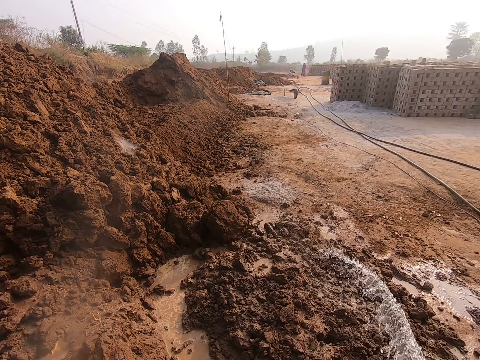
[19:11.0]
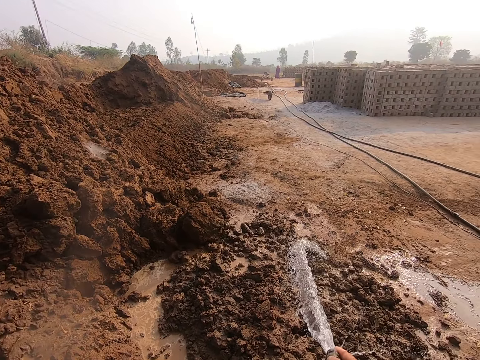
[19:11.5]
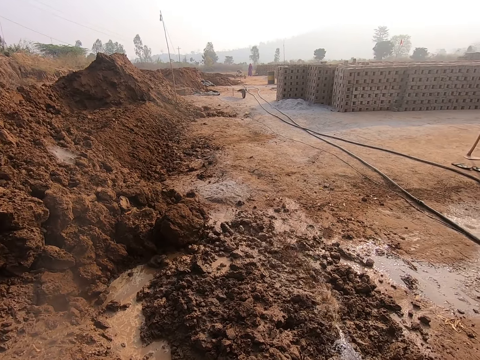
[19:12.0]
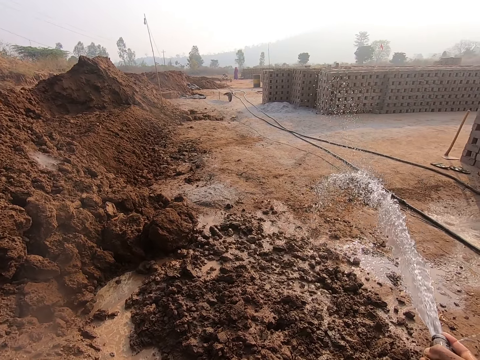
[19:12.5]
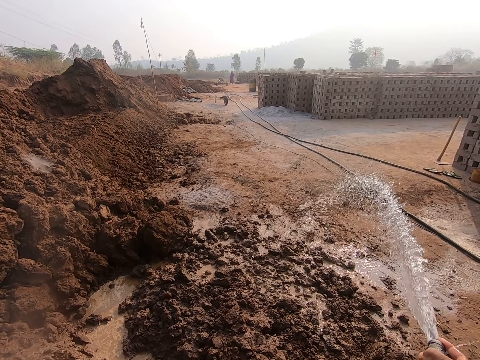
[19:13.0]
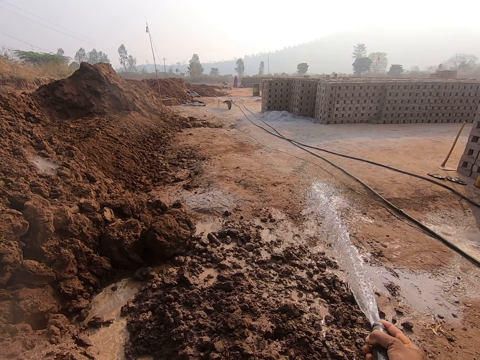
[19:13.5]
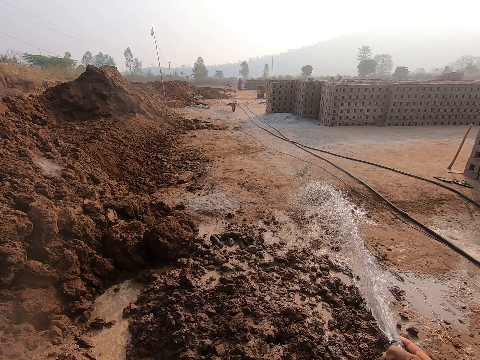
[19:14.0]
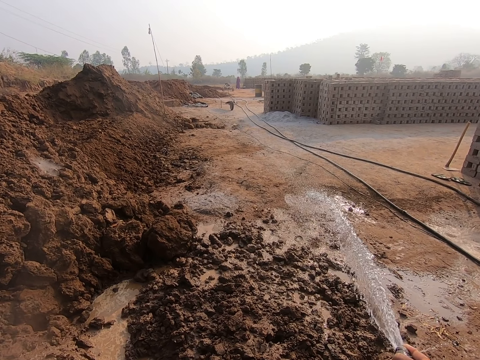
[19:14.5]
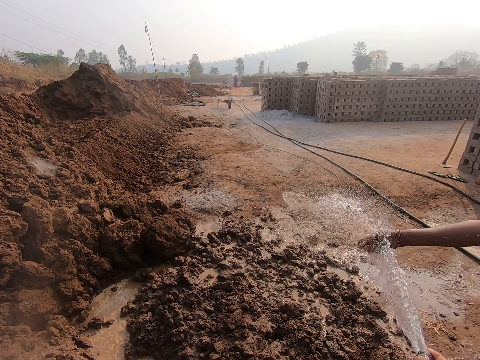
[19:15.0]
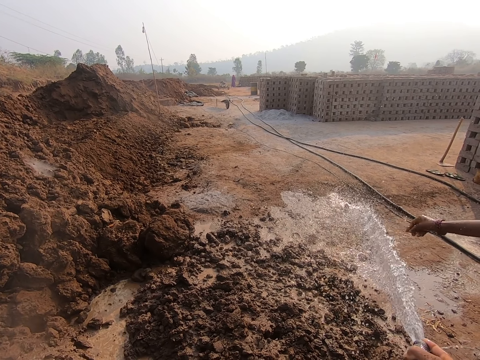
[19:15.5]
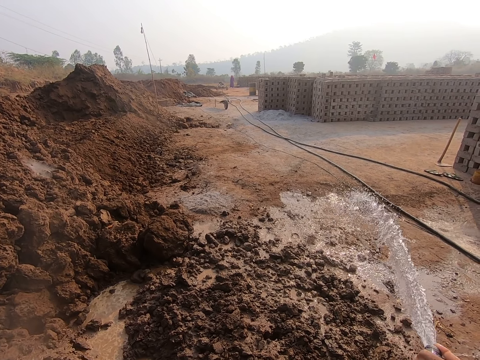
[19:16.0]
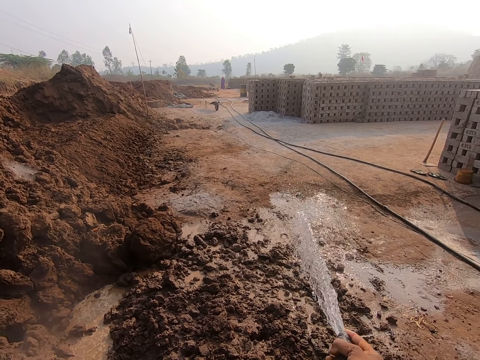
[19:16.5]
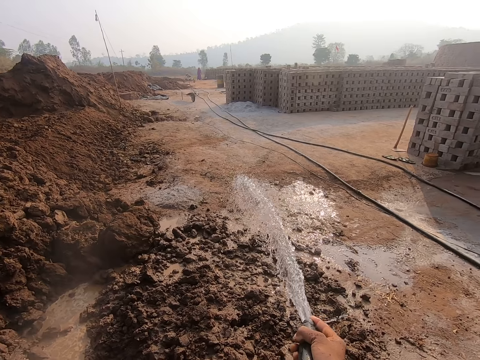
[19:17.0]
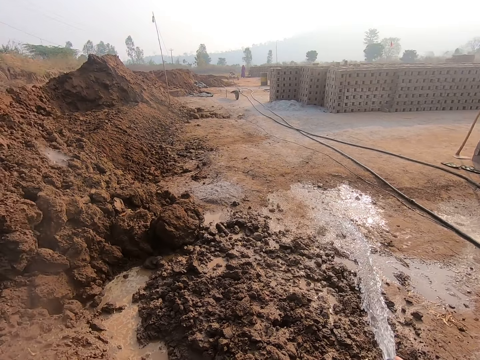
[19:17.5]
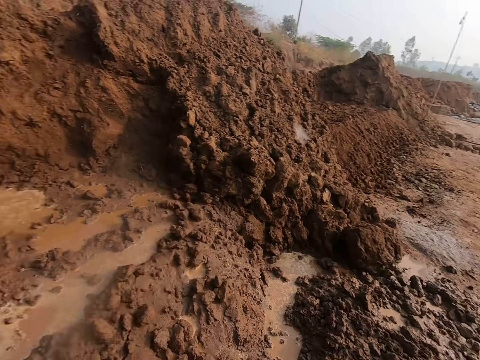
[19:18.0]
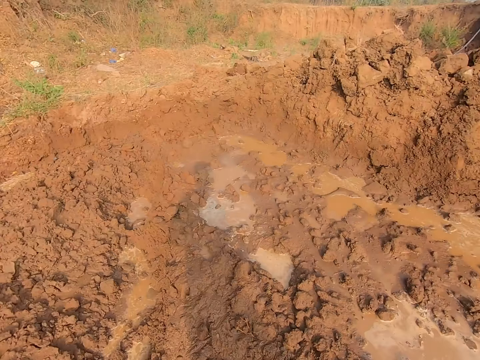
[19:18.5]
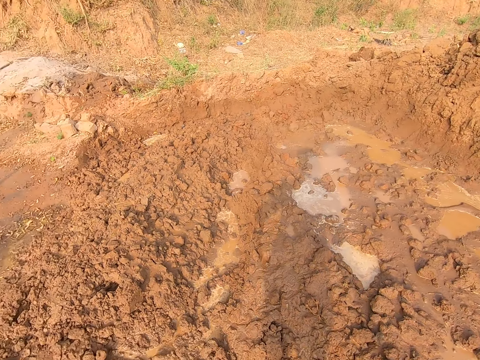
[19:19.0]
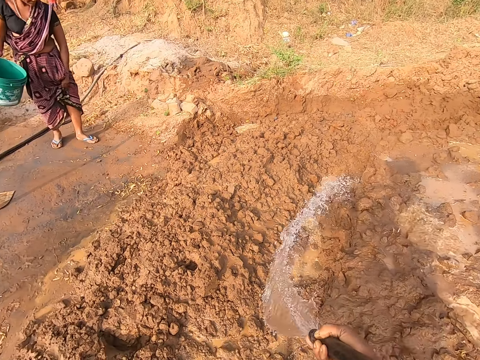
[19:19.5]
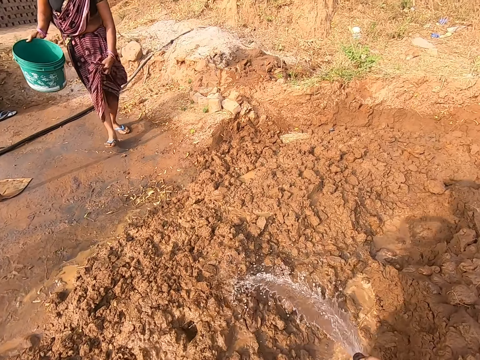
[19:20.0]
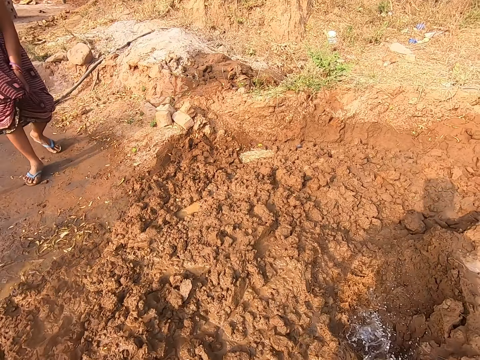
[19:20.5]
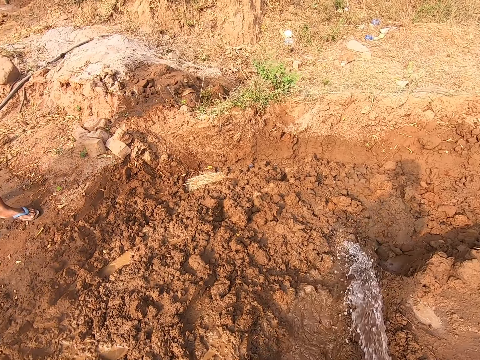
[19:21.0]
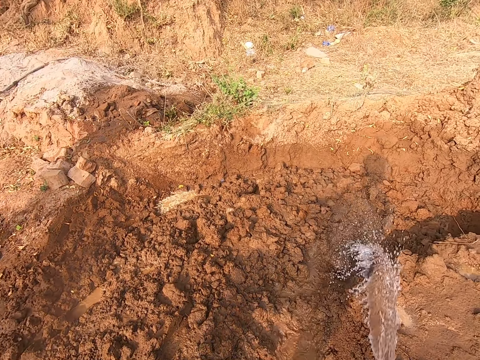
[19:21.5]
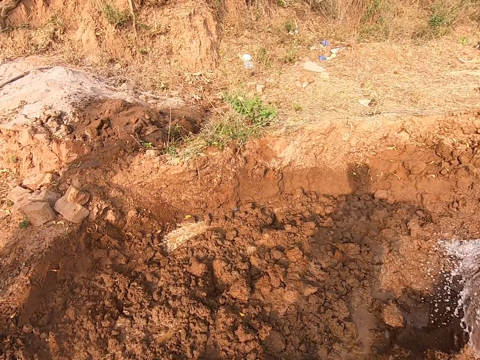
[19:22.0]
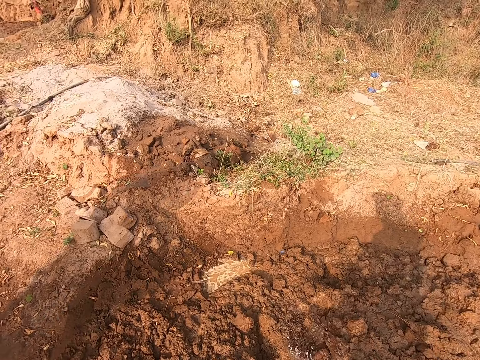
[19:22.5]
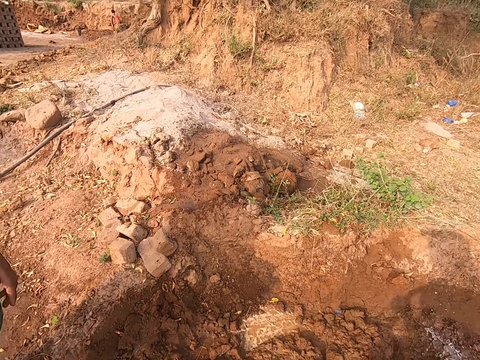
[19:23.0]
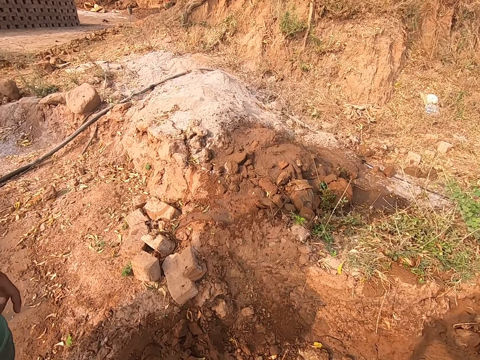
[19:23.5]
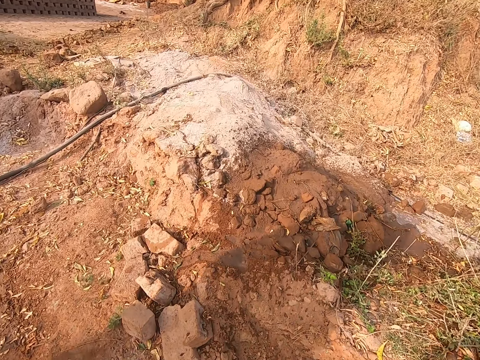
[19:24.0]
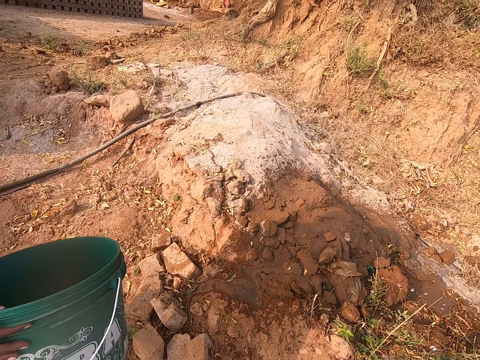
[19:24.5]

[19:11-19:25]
A lady rinses her right hand with water from the water hose. The camera wearer turns around. The other lady holds a bucket in her right hand. The camera wearer converses with the other lady. They pour water on the sand.

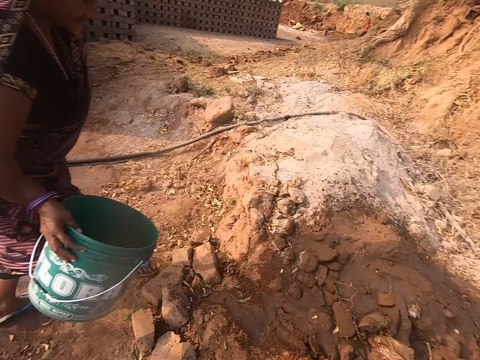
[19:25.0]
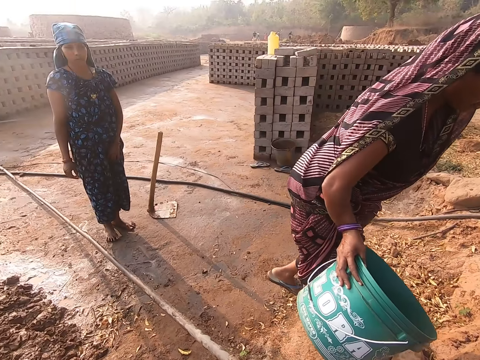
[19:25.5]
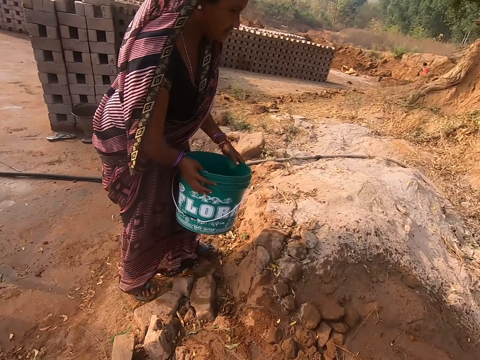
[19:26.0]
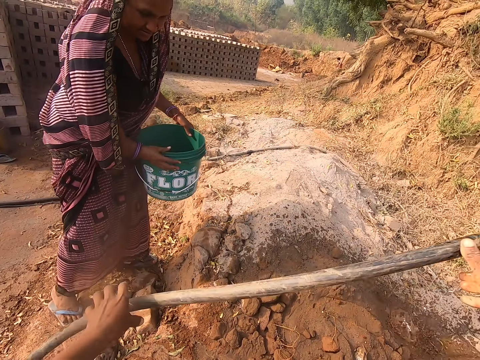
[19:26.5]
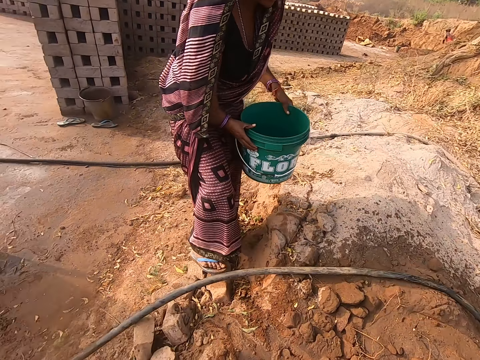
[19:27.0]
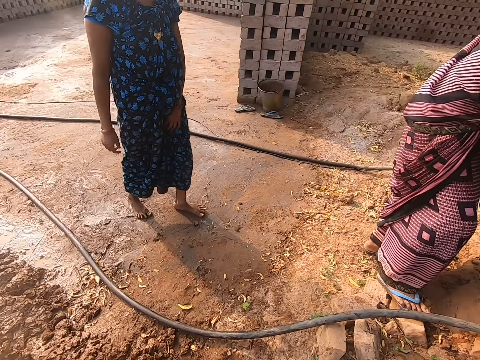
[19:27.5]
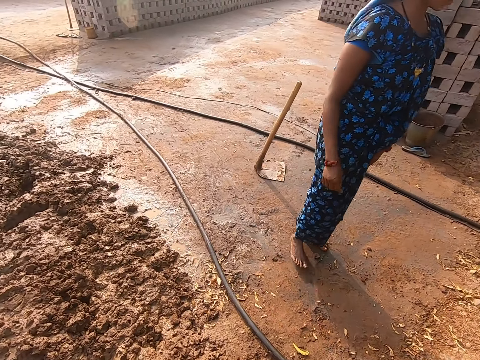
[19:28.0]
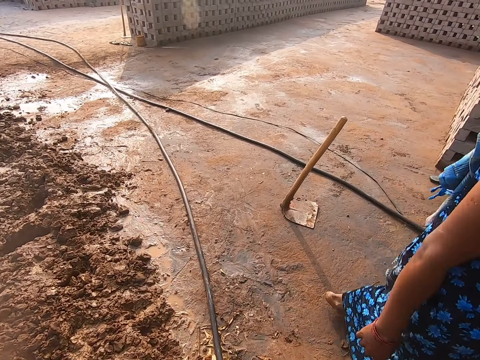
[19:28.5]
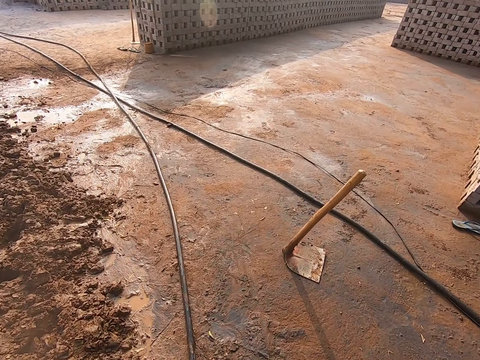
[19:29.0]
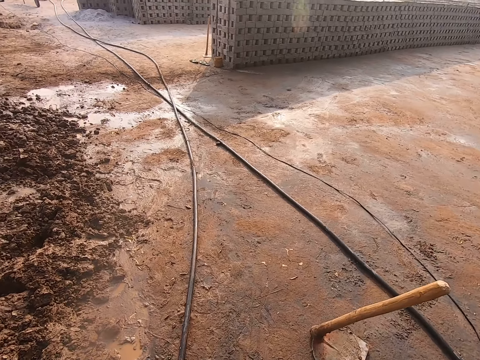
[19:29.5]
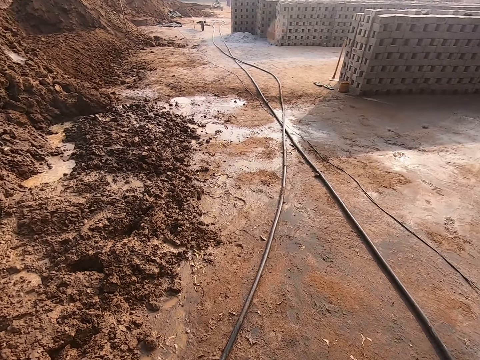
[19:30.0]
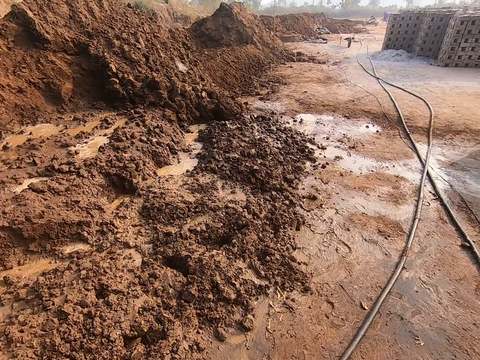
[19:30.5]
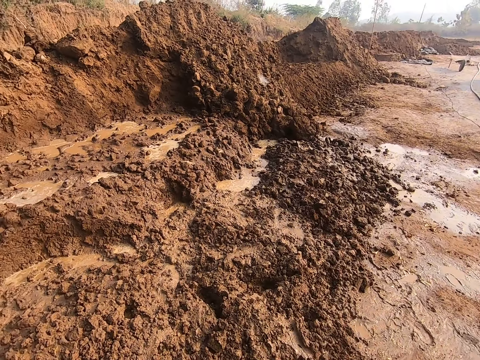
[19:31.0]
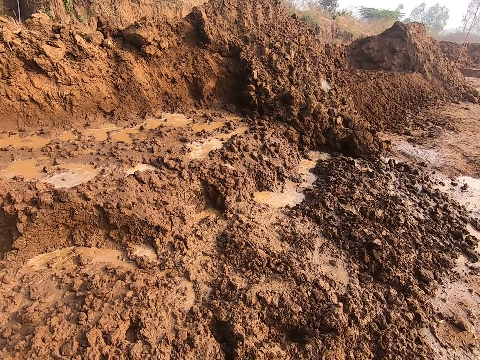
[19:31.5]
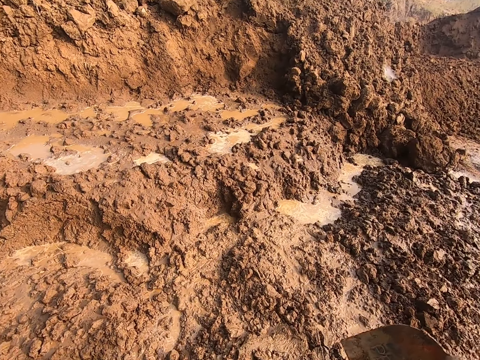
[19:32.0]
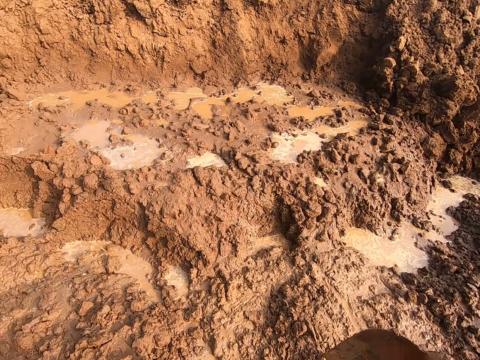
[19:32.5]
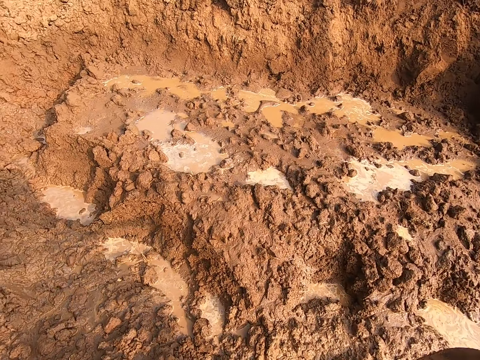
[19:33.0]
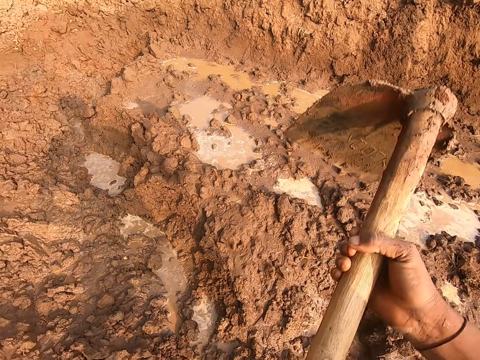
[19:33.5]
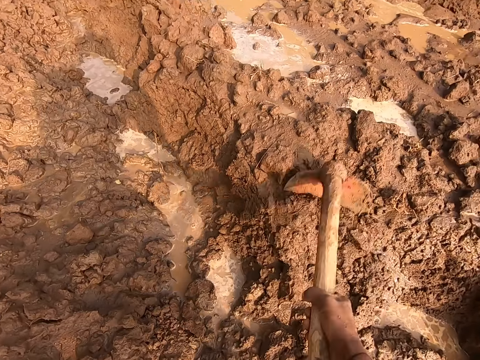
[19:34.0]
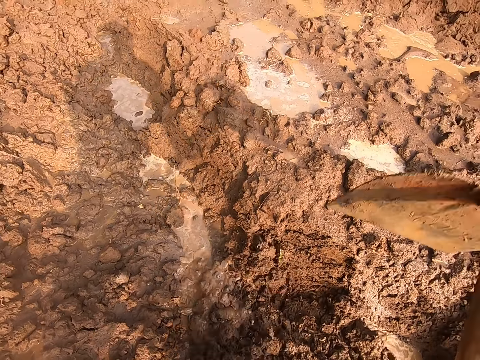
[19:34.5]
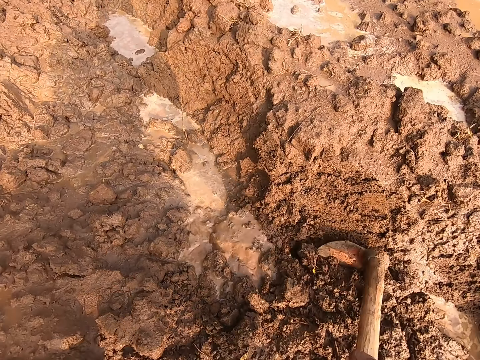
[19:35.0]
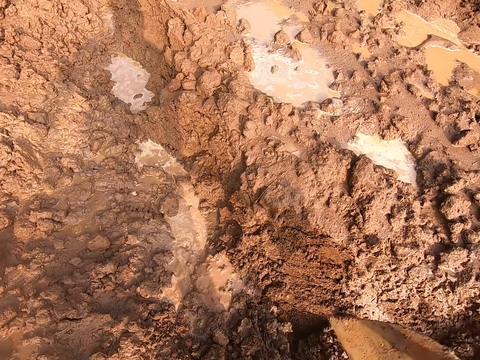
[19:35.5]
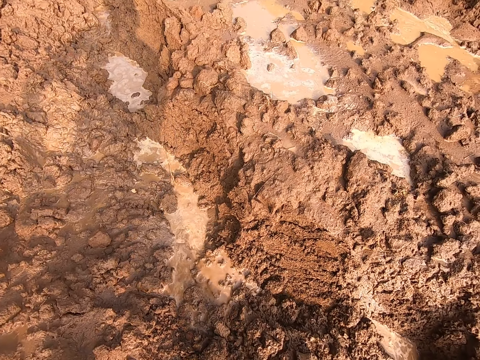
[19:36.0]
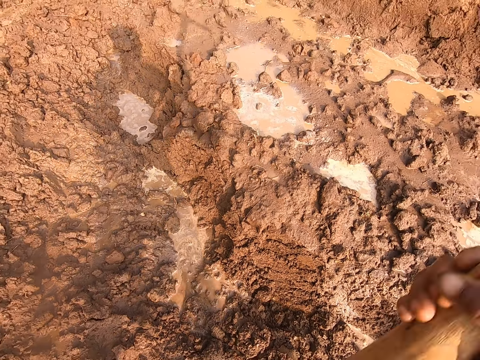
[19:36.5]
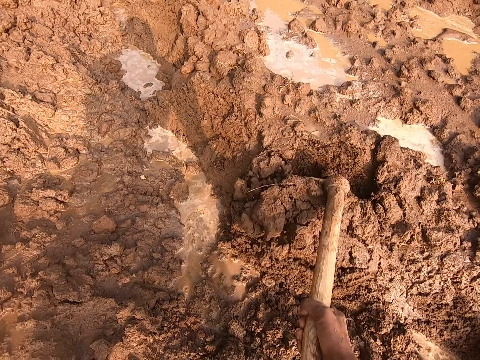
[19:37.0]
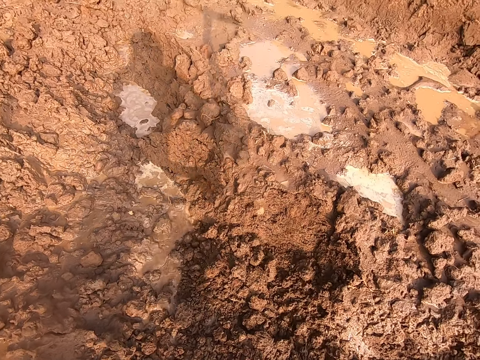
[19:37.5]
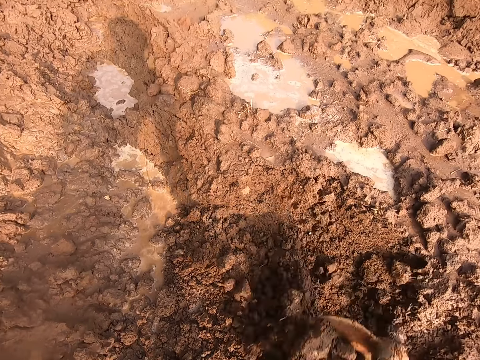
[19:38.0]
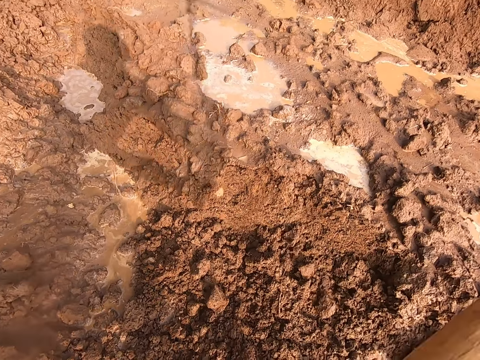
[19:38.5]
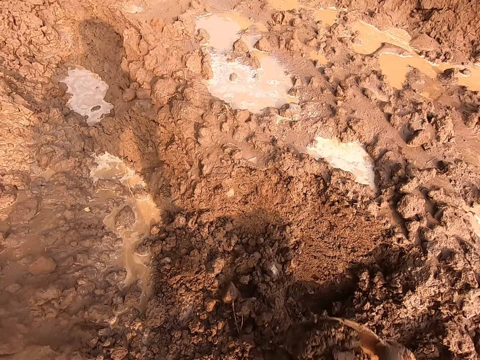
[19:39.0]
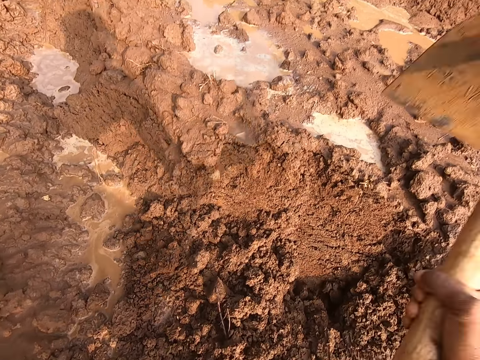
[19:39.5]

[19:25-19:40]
The lady carries a bucket with her hands. The camera wearer drops the water hose on the floor with his hands. He looks around, walks around and digs the heap of sand with a hoe in his hands.
